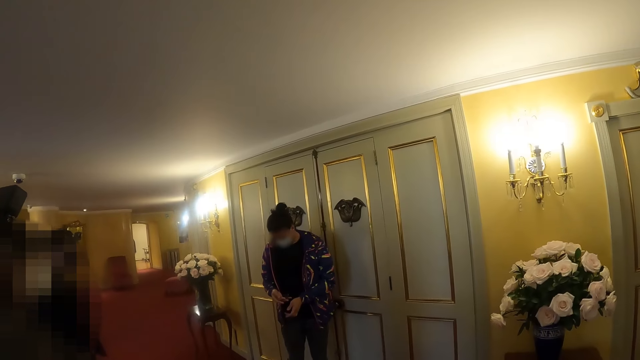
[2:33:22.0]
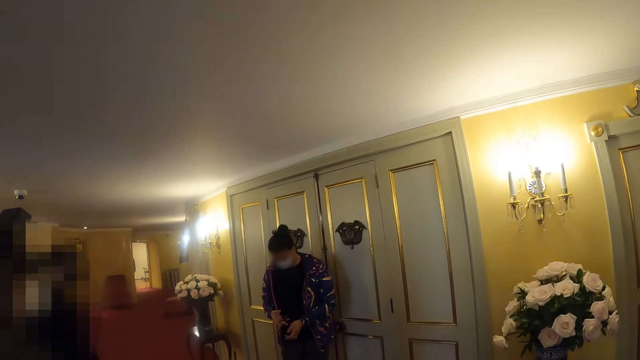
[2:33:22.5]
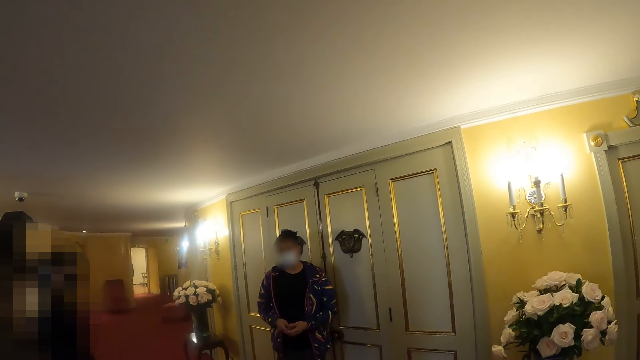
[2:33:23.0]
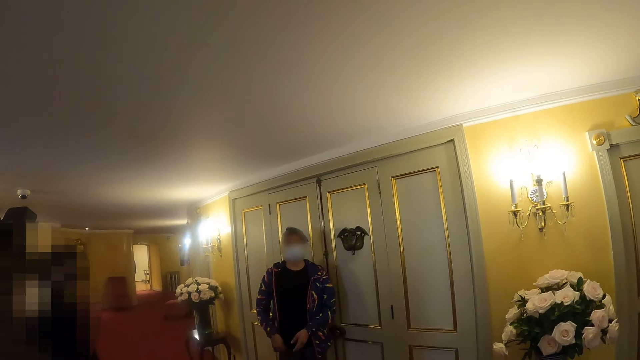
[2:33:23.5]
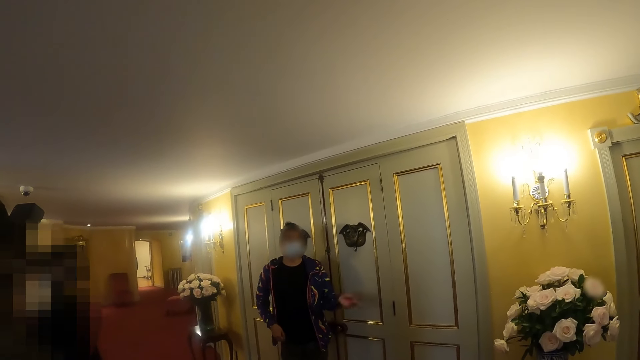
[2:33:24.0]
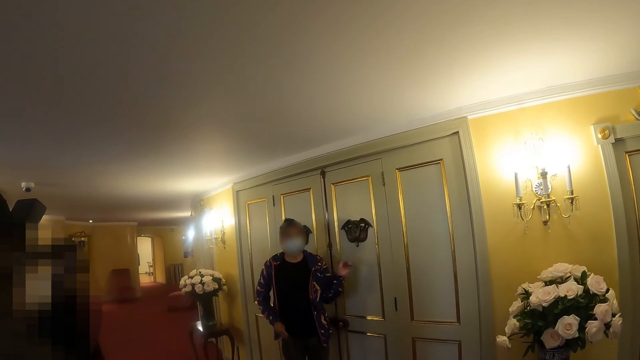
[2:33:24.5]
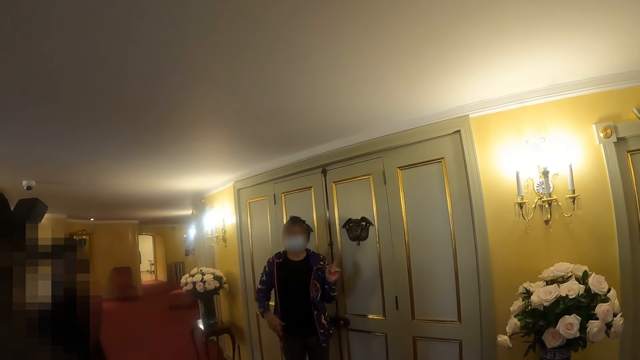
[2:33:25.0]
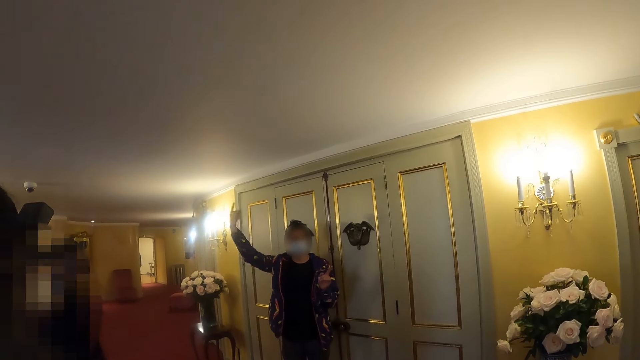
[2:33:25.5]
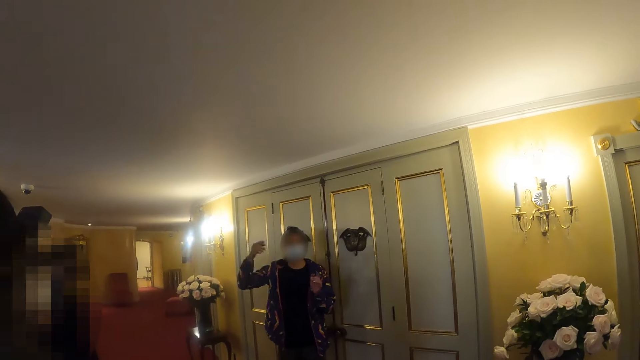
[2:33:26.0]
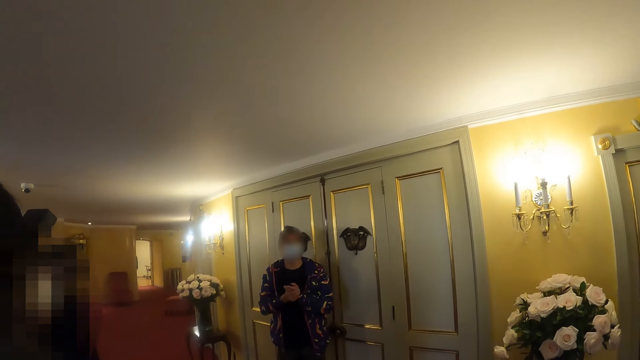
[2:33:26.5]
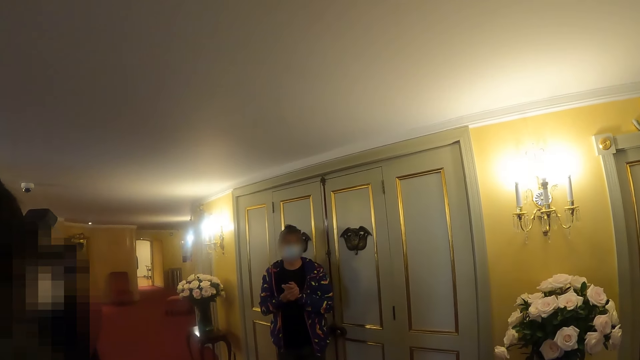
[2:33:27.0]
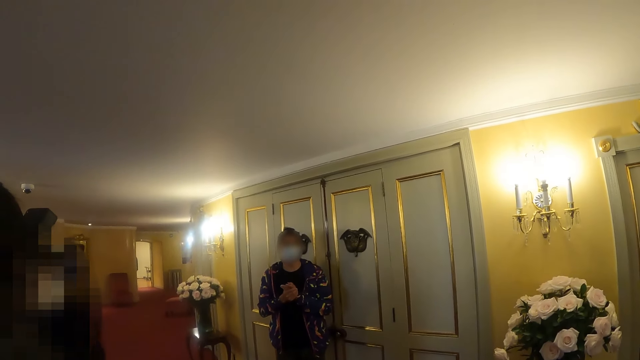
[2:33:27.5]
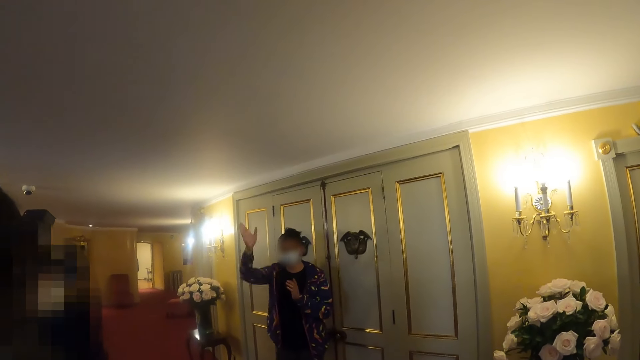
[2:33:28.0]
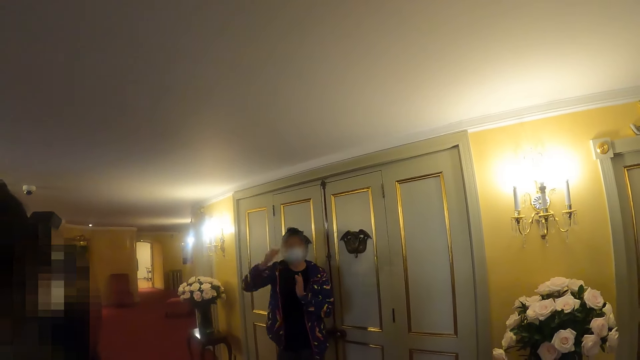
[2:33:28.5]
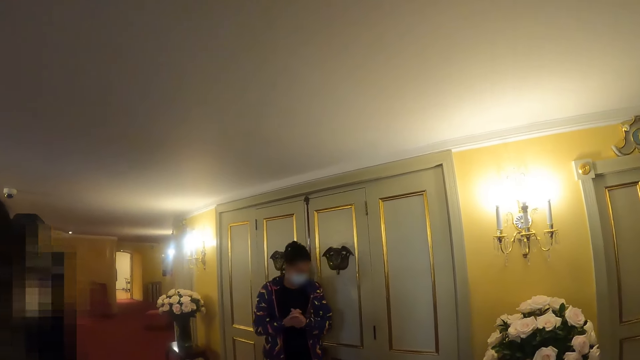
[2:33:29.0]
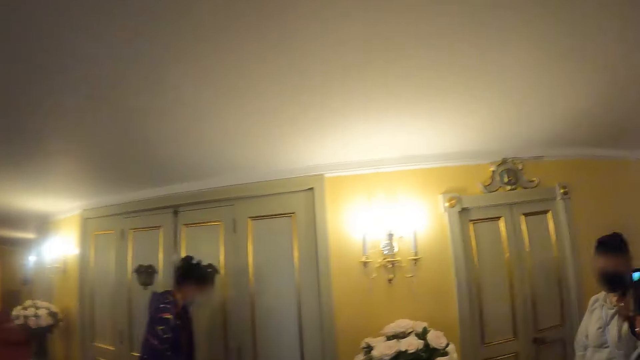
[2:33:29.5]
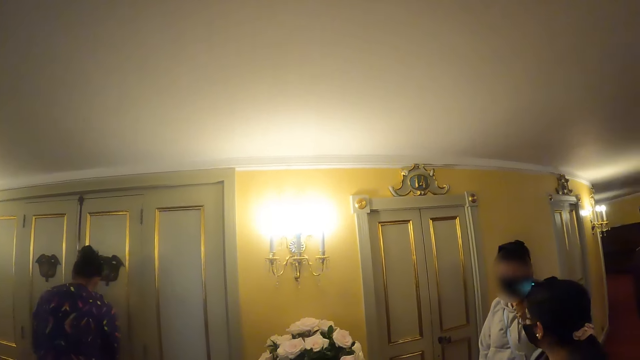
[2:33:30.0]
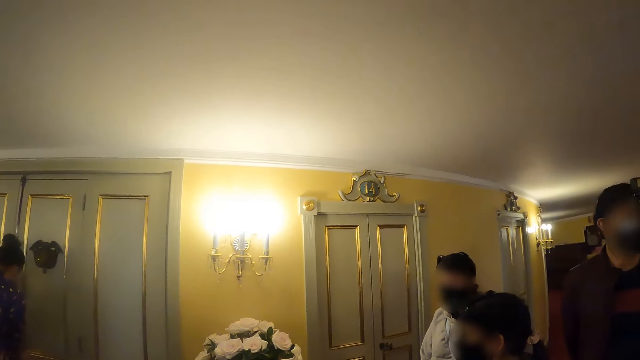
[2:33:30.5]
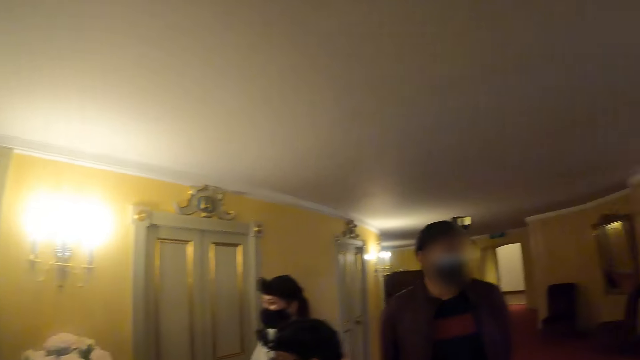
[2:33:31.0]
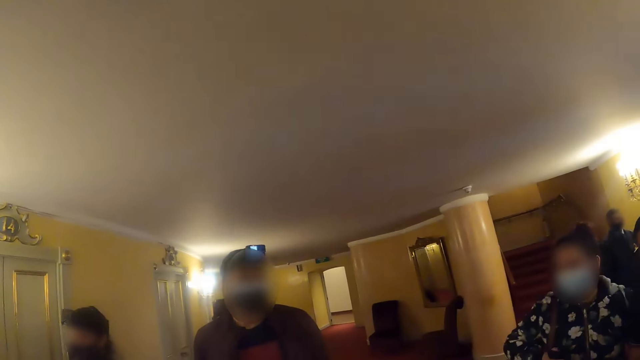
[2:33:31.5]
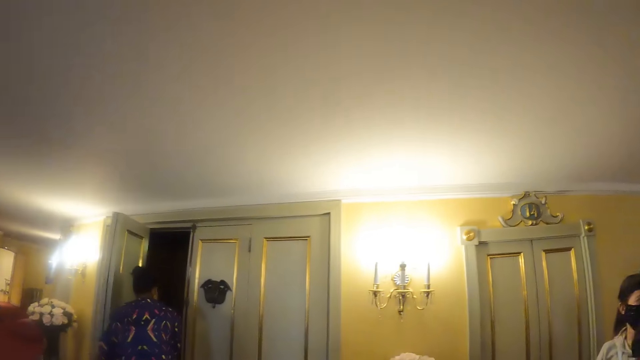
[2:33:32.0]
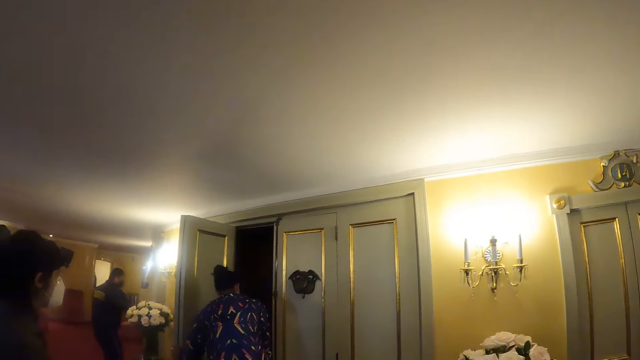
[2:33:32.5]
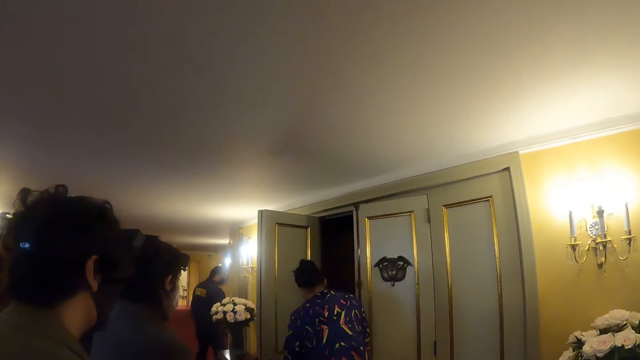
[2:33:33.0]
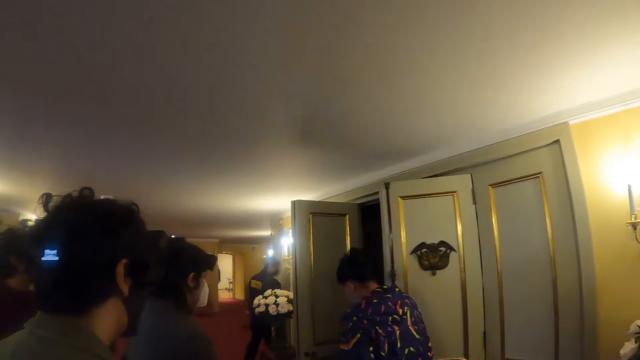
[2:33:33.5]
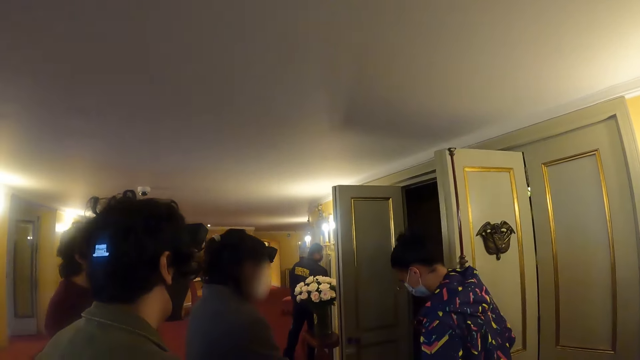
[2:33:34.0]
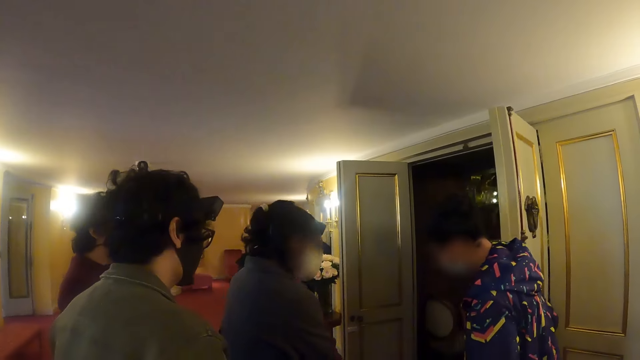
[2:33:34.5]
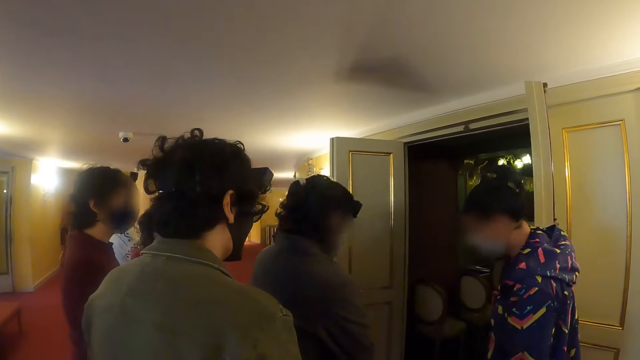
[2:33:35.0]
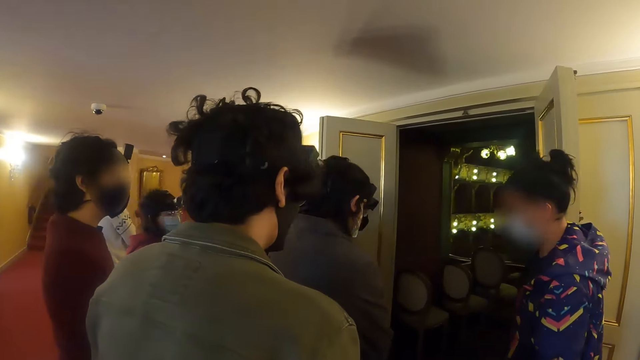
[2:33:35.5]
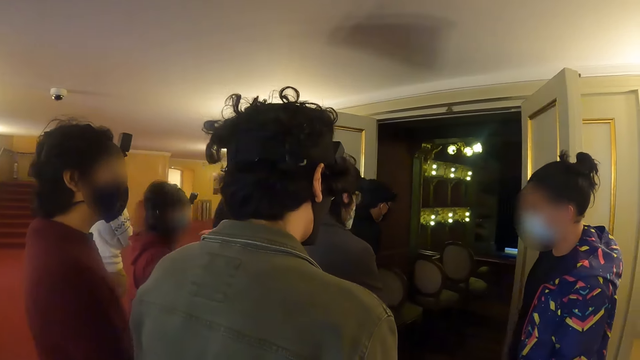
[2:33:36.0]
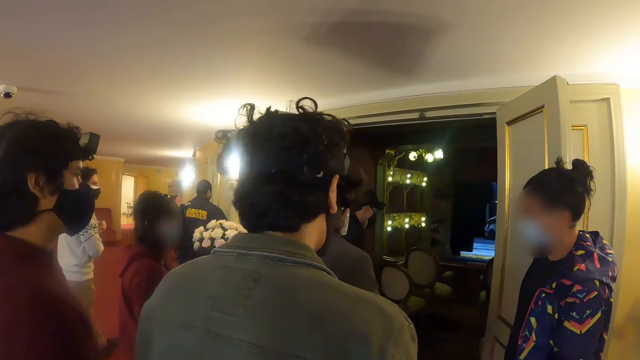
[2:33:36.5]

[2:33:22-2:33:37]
The person looks at the phone. The person puts the phone in her pocket. The person talks to the group and talks to the camera wearer. The camera wearer looks around. The person opens a door. The camera wearer walks around.

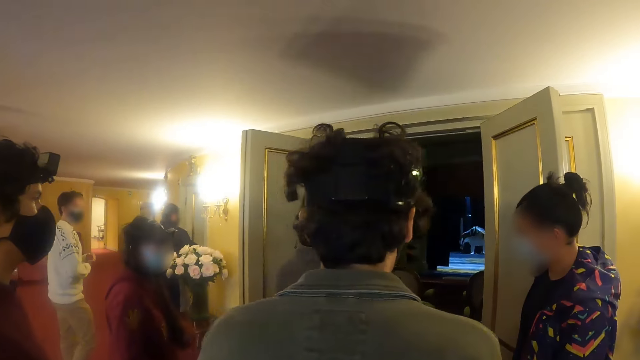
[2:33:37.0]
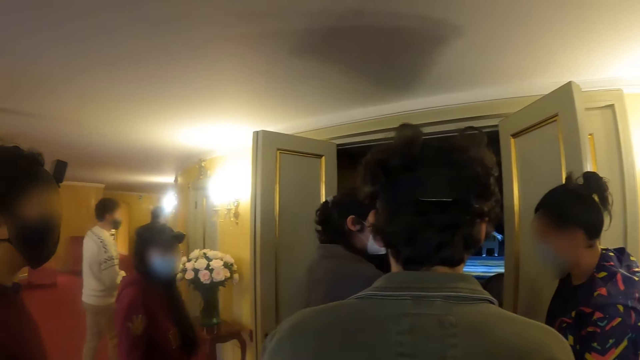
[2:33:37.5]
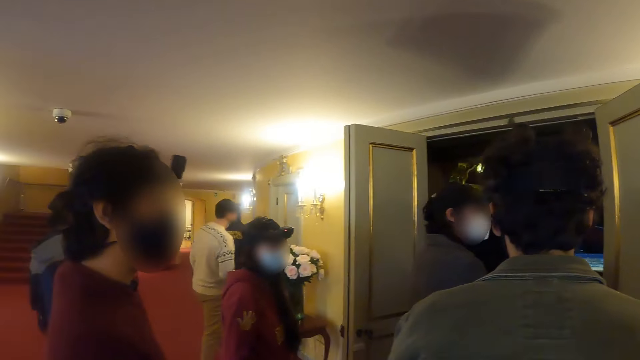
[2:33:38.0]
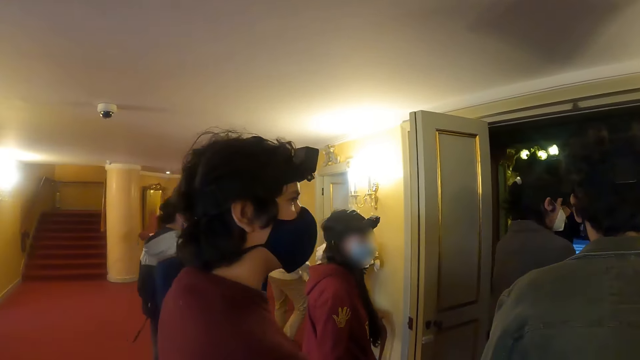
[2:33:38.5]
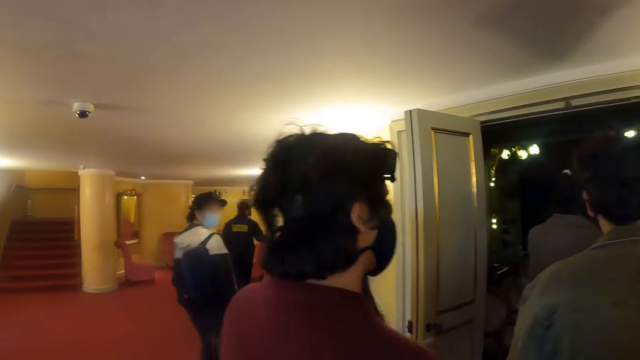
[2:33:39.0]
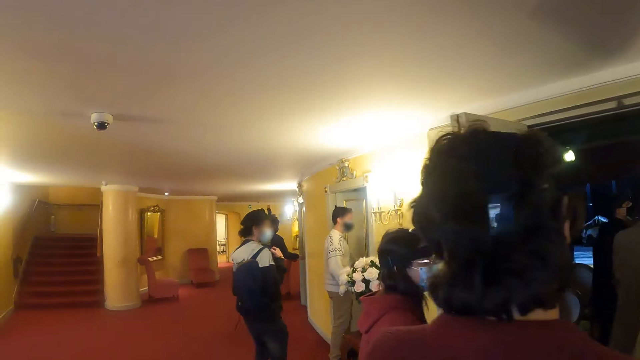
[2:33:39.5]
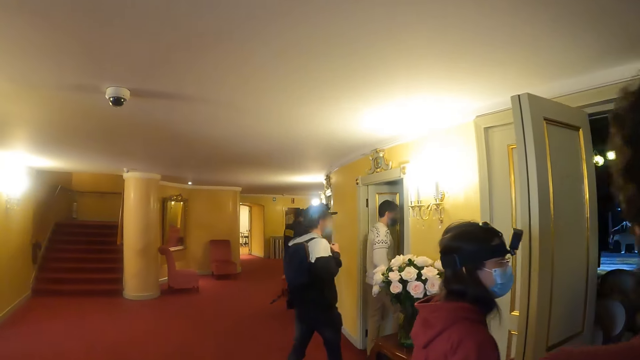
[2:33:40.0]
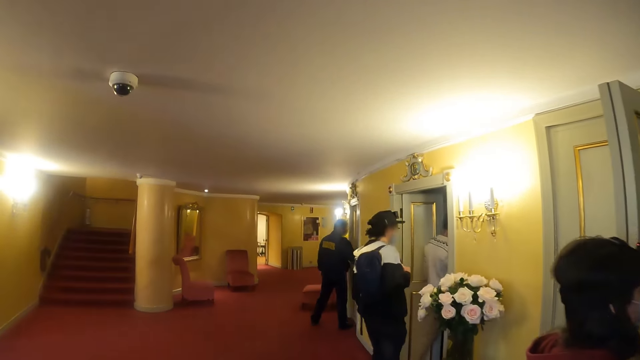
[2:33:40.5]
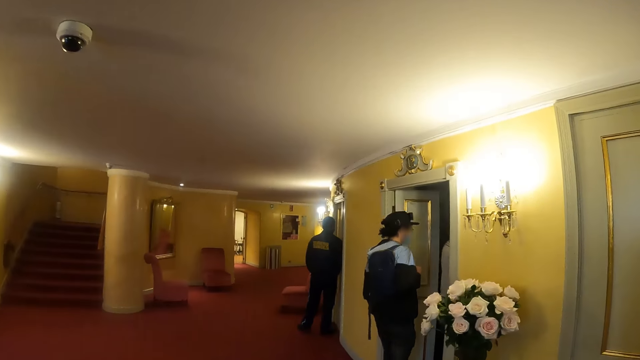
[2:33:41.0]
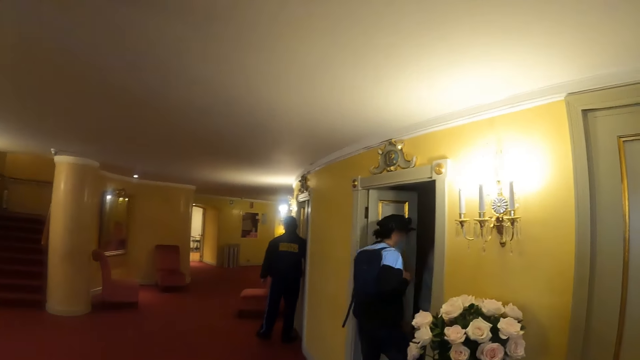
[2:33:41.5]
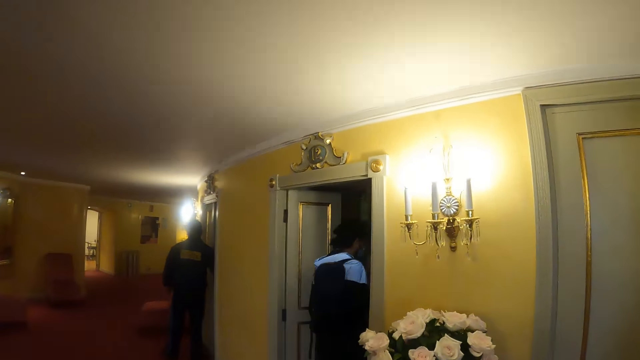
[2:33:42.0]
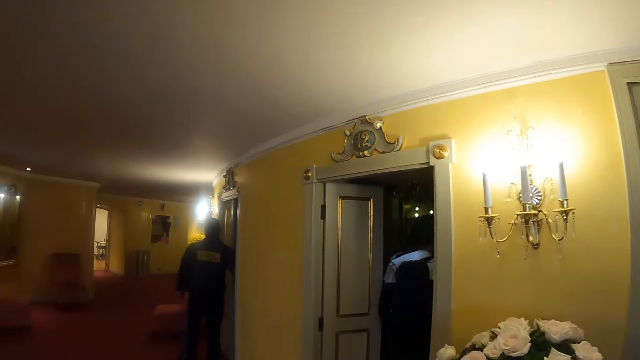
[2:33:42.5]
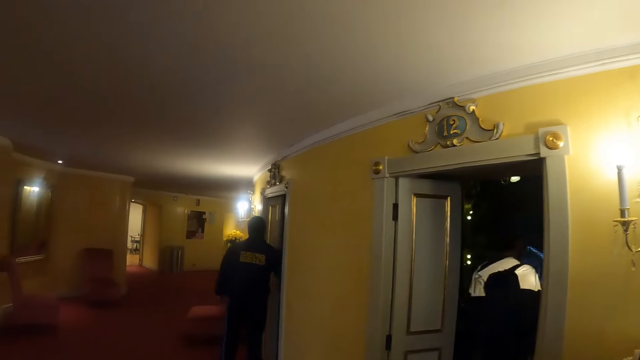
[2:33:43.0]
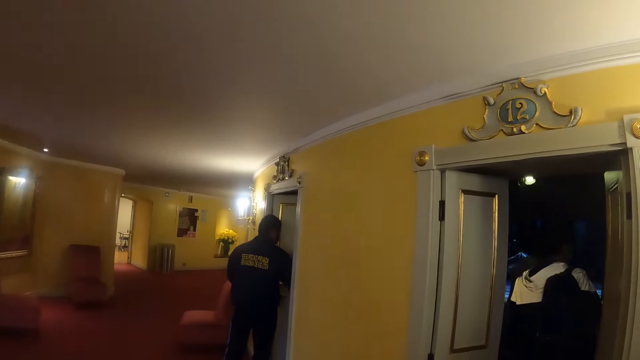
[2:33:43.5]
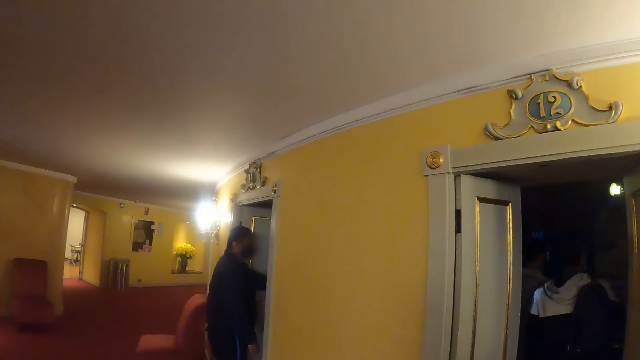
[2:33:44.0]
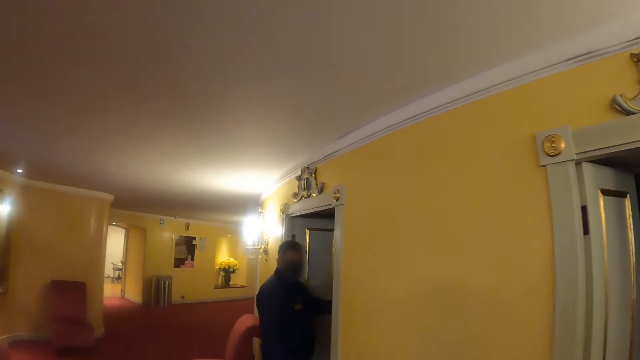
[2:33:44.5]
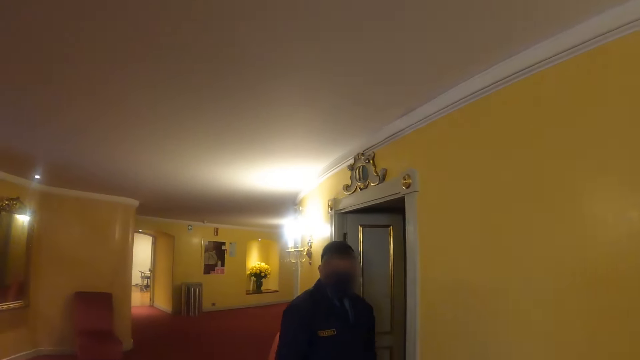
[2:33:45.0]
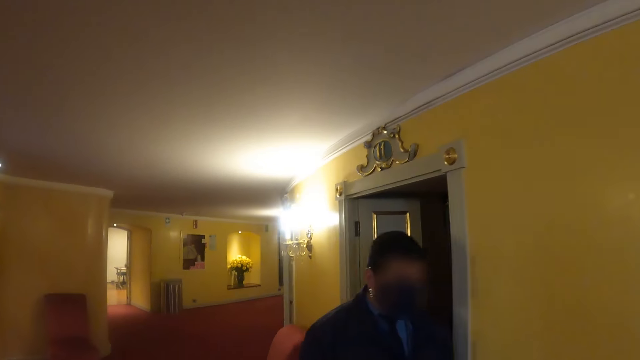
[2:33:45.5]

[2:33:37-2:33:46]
The camera wearer walks around.
